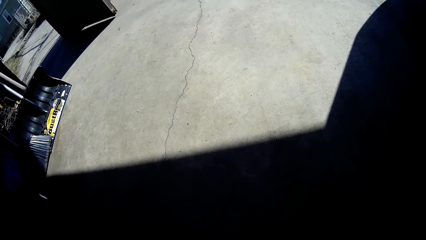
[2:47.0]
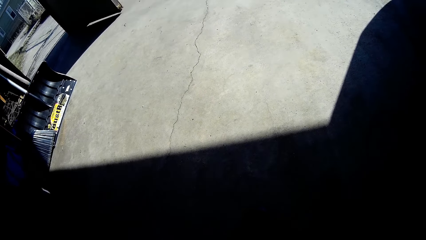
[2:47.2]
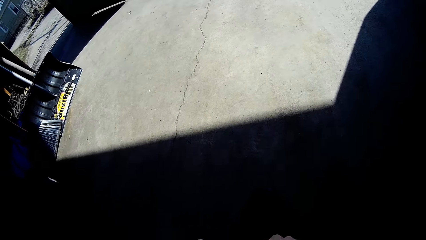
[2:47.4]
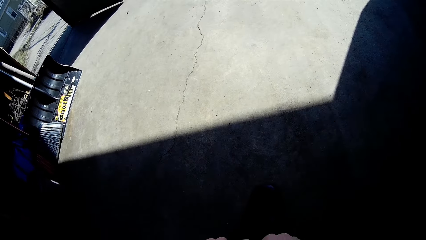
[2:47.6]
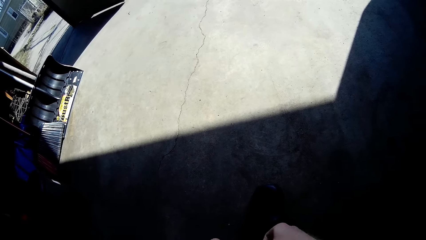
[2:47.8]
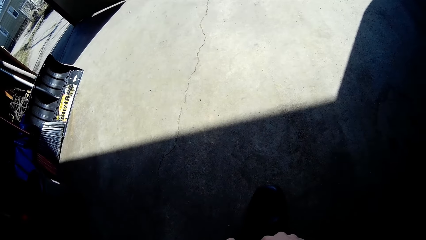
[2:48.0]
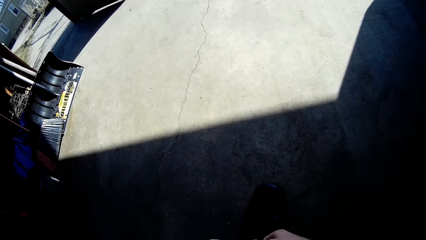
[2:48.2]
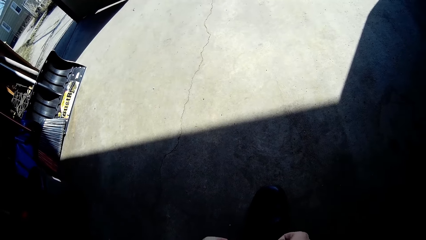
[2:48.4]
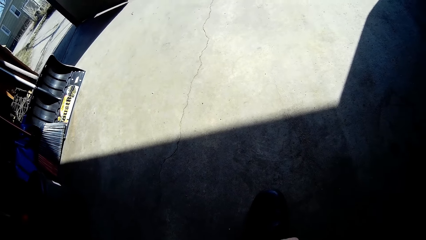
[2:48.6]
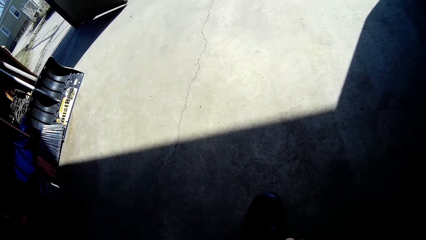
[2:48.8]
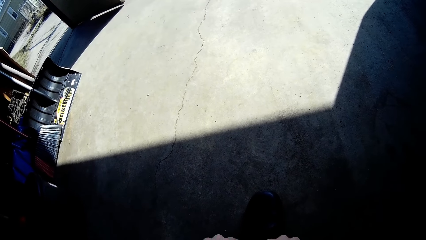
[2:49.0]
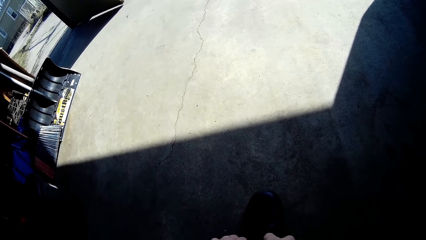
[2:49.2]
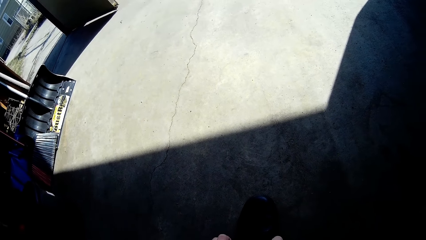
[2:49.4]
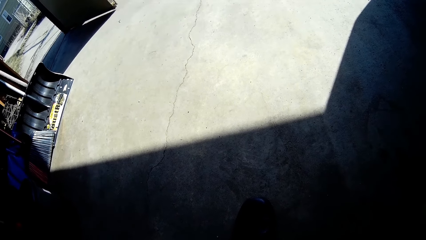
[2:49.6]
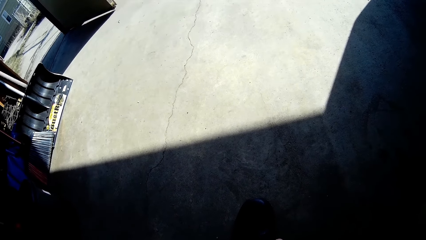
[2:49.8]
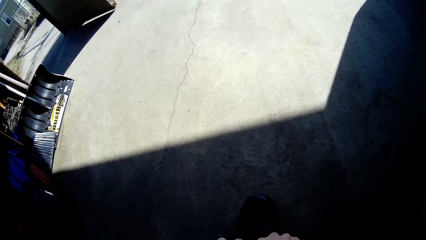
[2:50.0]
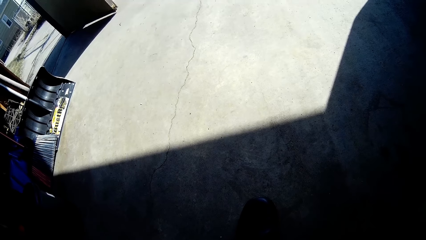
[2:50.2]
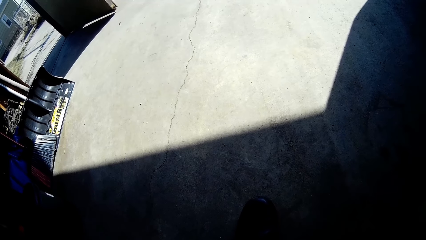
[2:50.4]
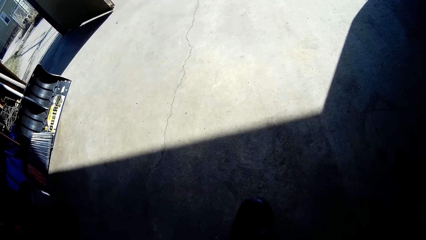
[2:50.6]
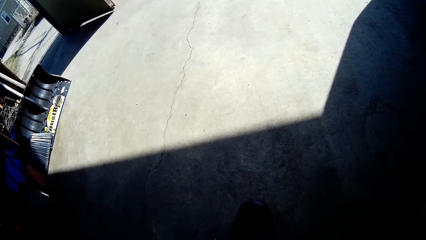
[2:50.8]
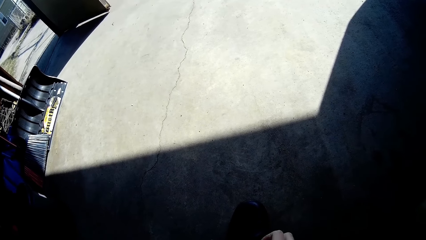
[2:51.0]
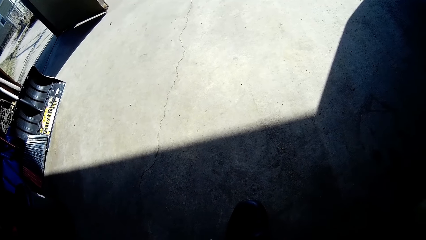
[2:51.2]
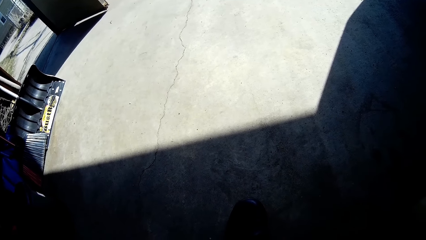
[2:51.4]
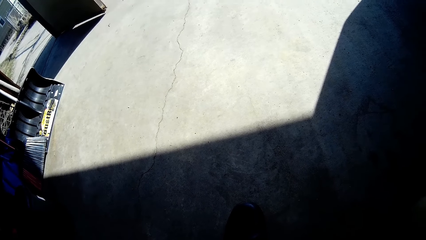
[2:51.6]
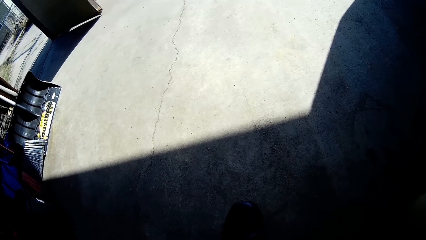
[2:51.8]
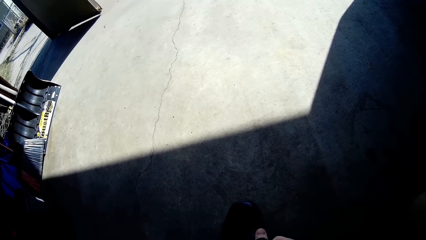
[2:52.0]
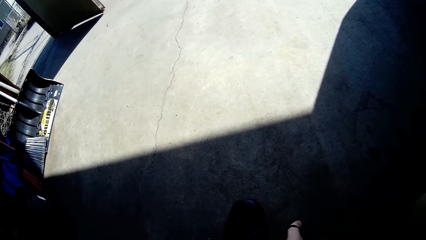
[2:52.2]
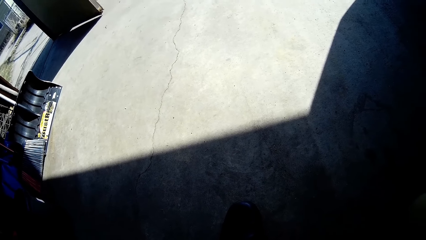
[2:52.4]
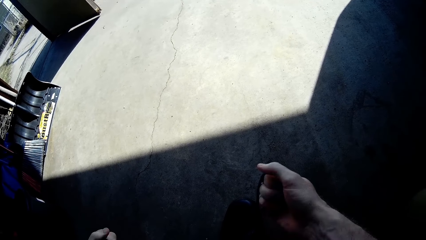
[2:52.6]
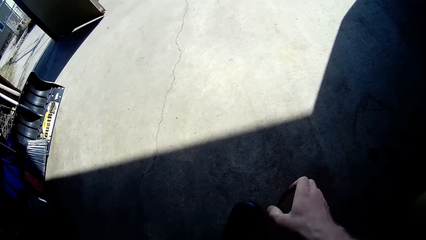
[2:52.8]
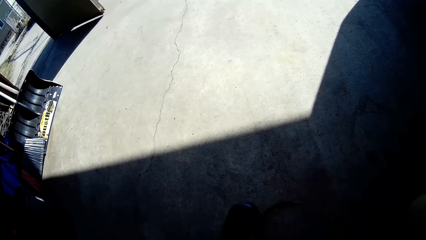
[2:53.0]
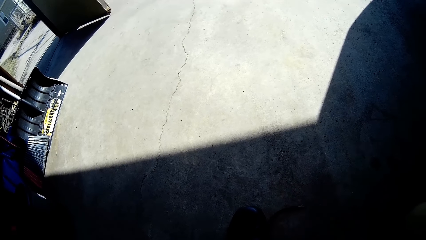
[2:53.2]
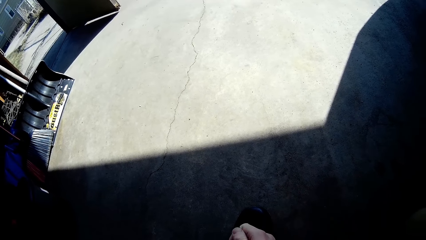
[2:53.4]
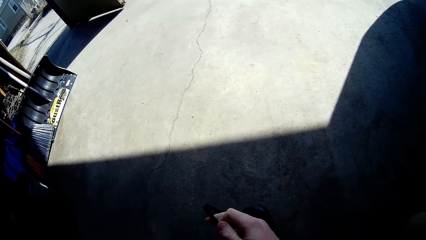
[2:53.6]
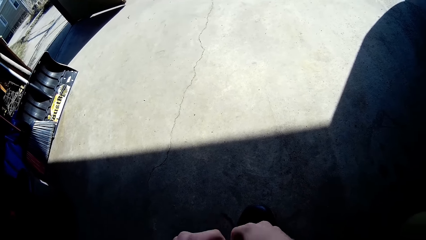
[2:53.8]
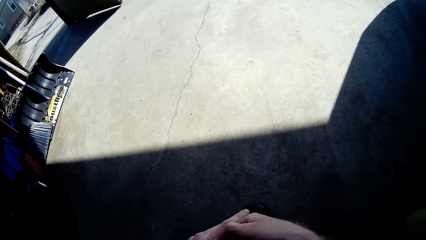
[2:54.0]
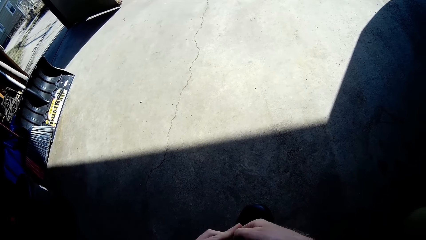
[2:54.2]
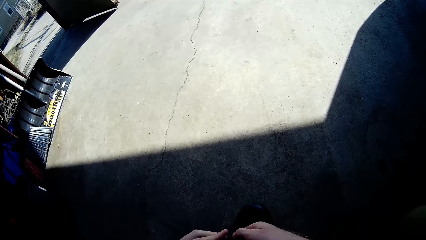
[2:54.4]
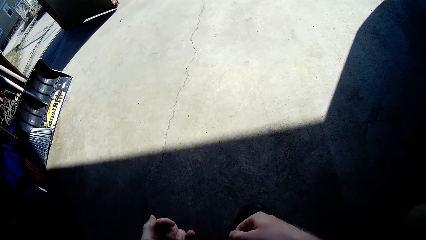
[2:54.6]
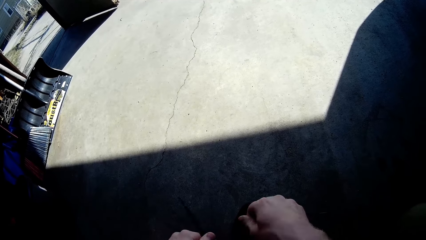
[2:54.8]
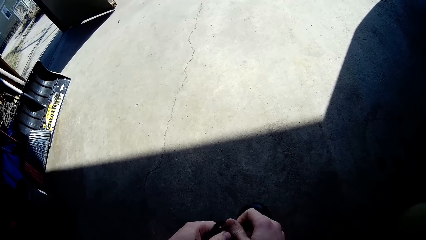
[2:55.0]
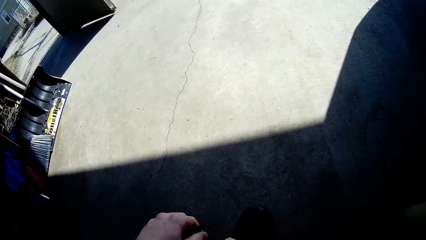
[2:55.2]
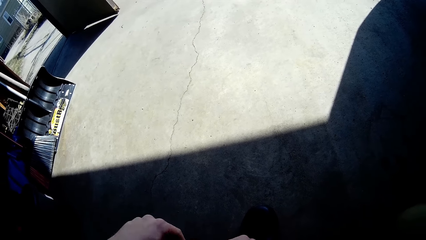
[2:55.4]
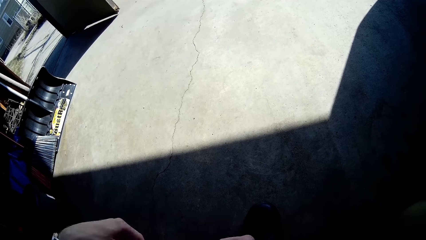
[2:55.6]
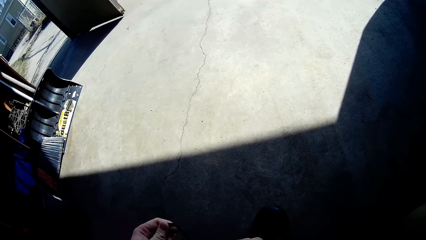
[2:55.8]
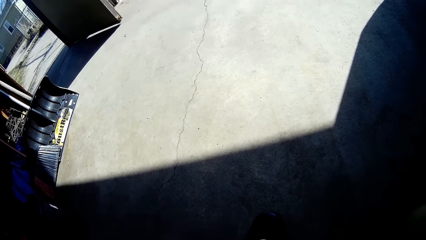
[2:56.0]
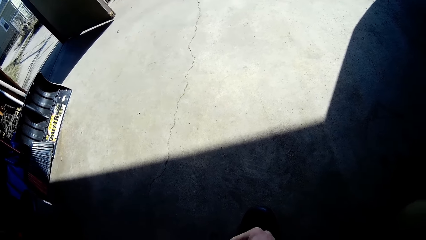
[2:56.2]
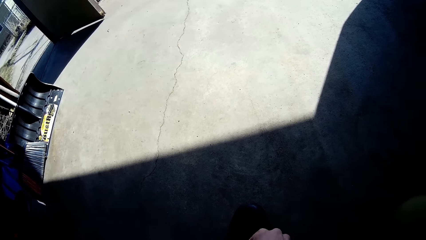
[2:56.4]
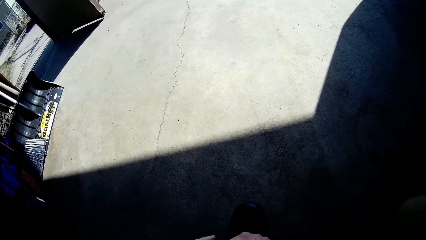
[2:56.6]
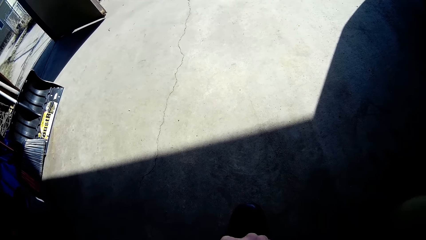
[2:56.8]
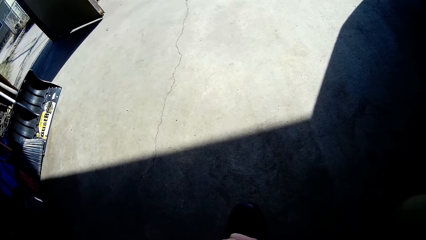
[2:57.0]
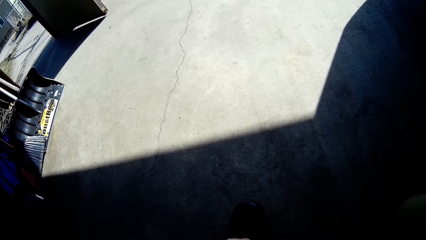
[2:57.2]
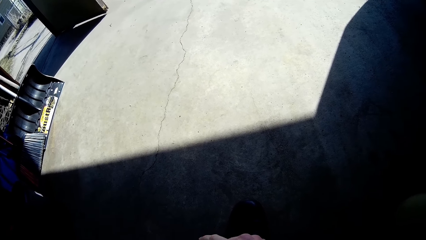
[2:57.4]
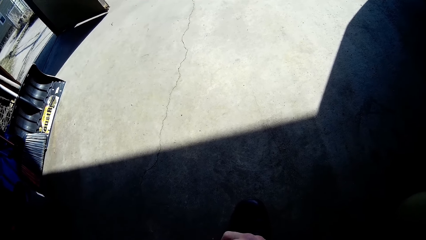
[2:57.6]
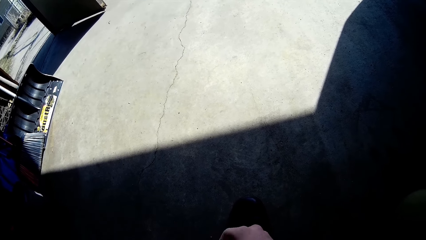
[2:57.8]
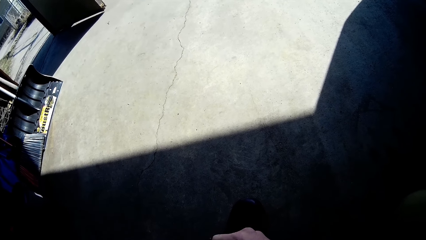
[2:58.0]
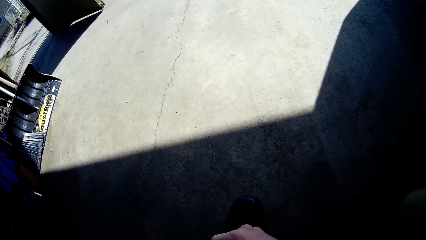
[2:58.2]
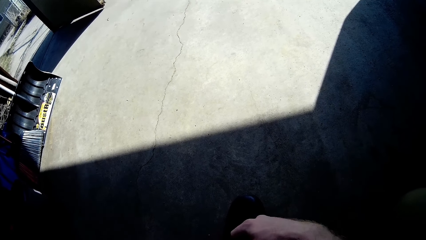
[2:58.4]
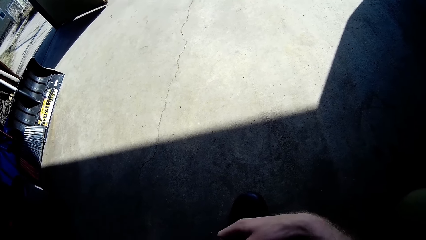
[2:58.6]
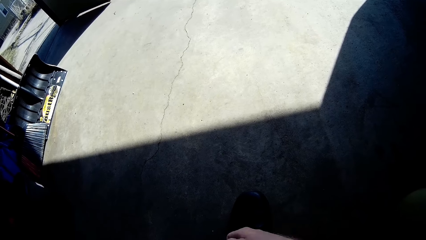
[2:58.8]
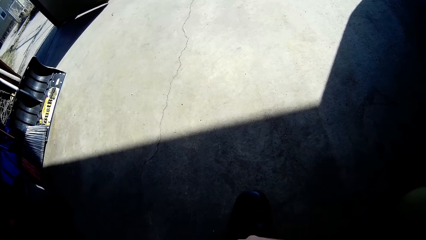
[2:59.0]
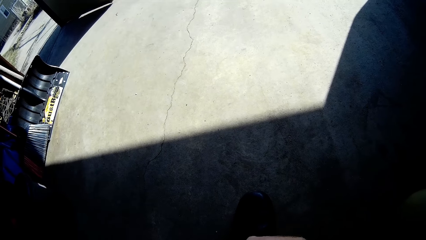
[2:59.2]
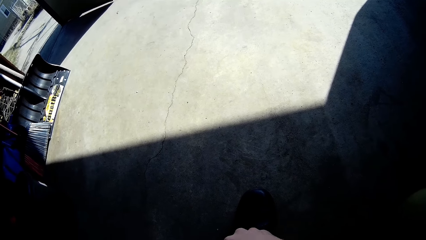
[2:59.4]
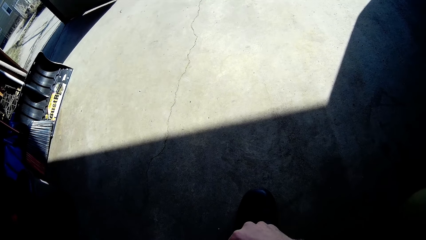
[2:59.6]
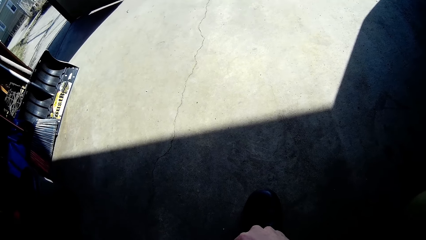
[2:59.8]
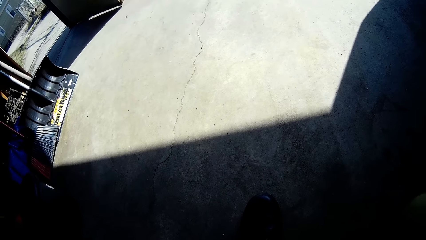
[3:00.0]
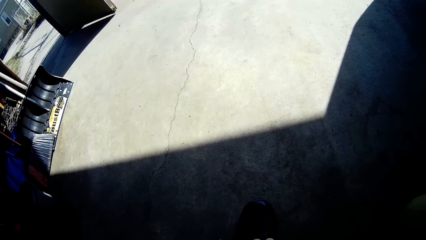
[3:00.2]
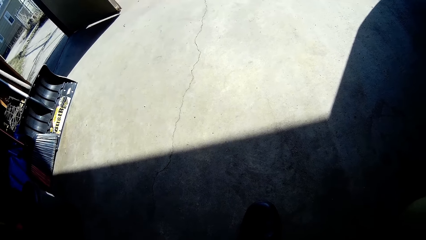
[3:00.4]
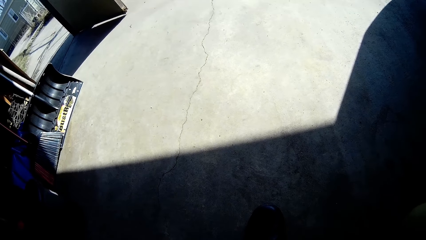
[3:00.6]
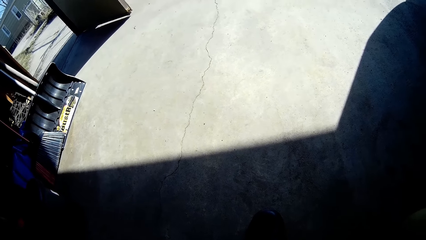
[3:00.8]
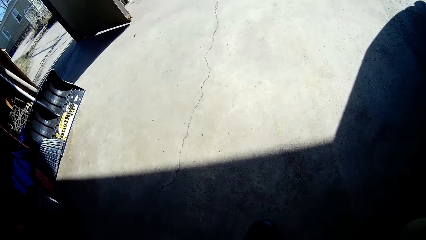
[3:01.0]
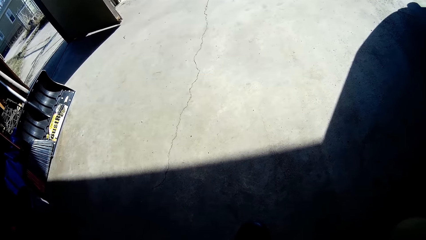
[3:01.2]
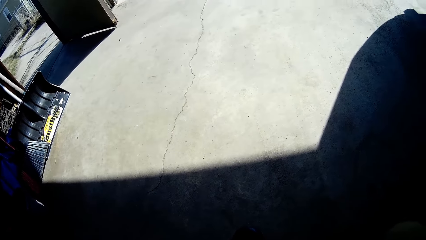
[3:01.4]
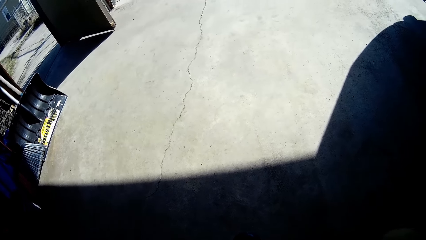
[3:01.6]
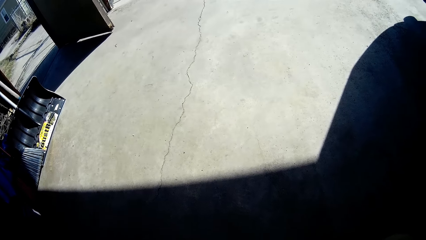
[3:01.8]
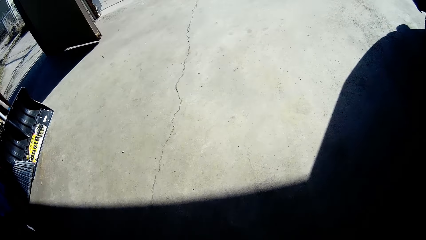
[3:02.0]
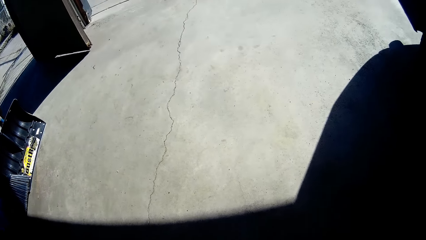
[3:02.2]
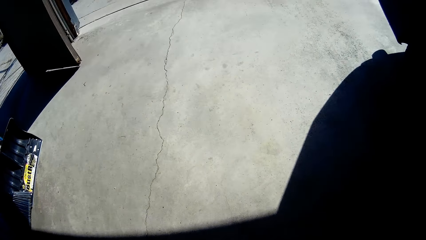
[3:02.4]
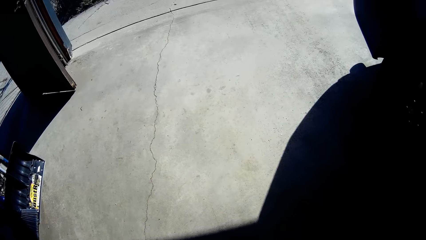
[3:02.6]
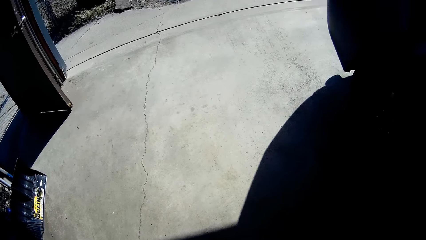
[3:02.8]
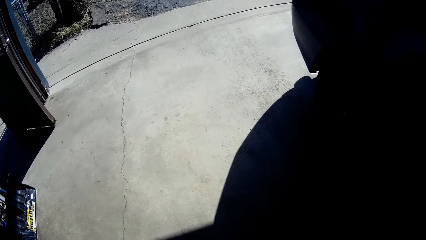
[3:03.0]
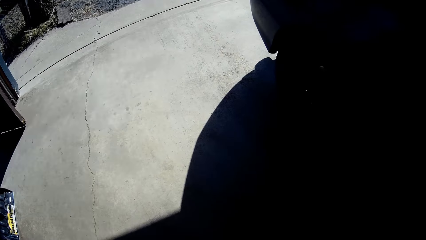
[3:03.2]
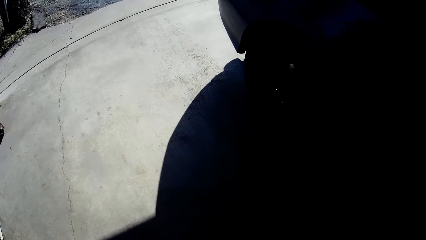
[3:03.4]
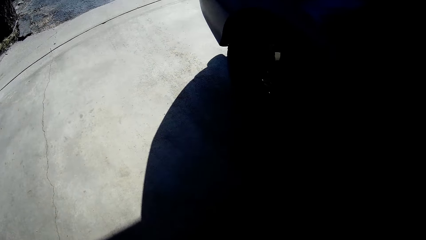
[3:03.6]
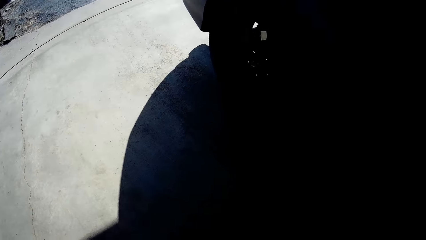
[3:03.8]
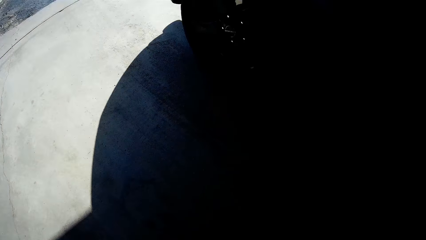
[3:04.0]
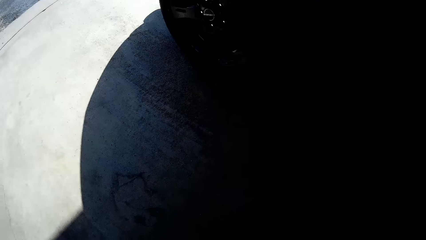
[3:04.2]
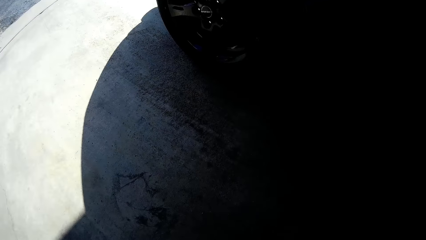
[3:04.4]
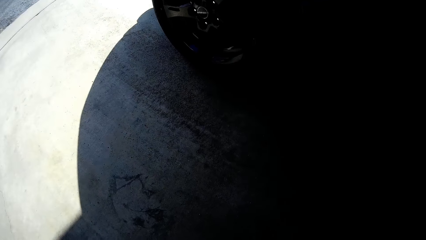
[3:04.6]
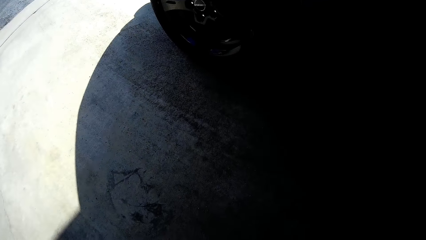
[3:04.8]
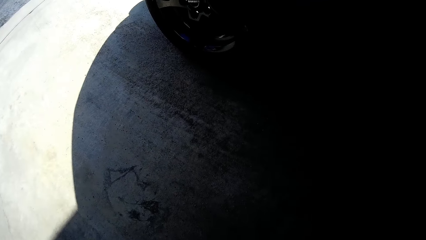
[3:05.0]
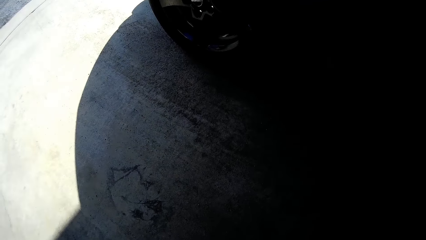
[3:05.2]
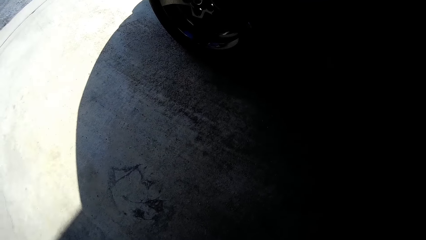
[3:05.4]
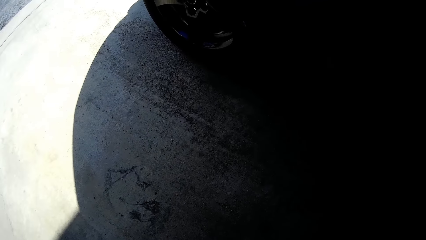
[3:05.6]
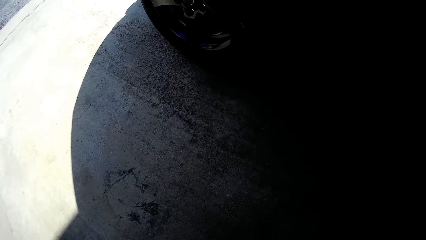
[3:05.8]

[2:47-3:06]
The camera wearer moves the hands. They bend down and tie the shoes. They walk in the garage.
